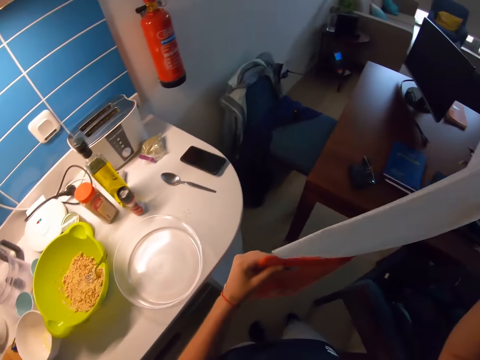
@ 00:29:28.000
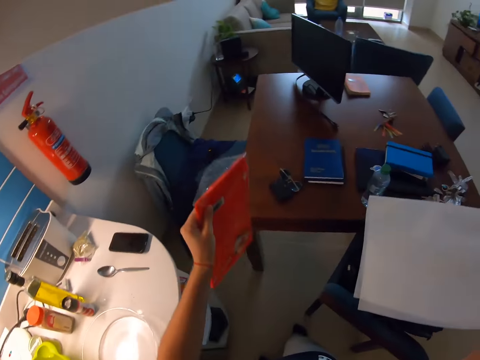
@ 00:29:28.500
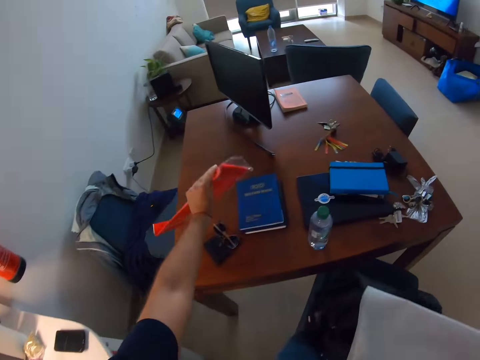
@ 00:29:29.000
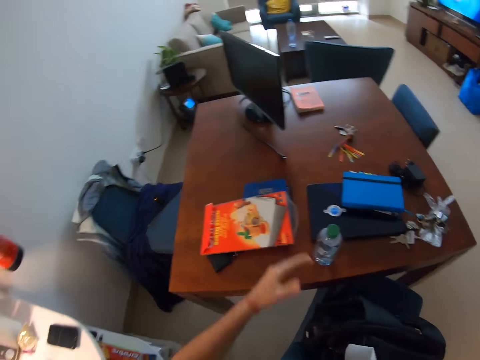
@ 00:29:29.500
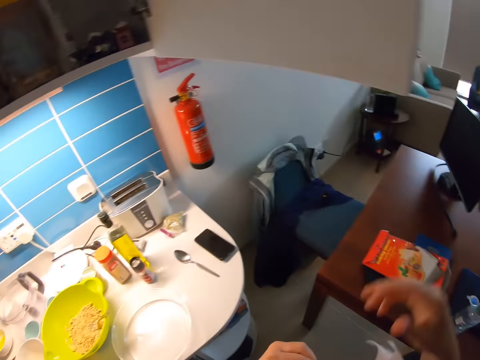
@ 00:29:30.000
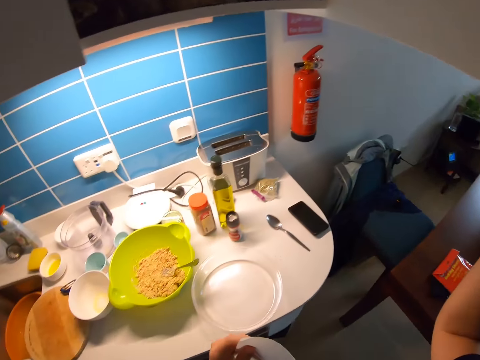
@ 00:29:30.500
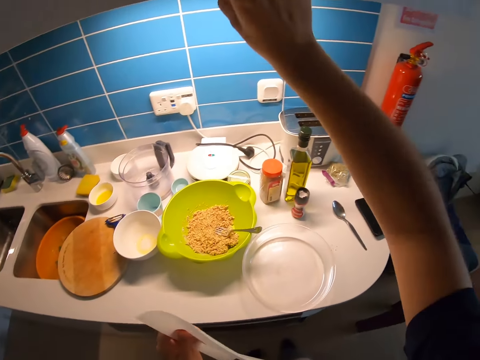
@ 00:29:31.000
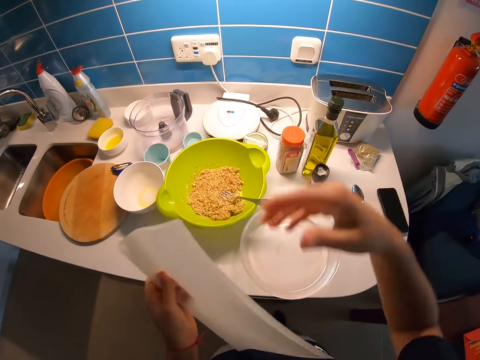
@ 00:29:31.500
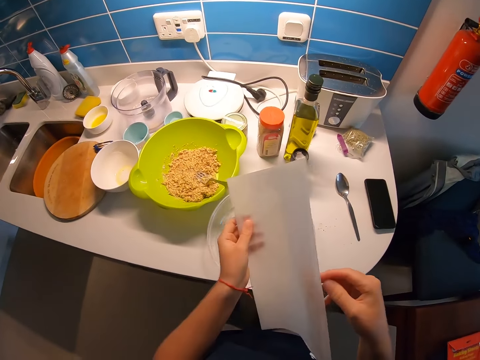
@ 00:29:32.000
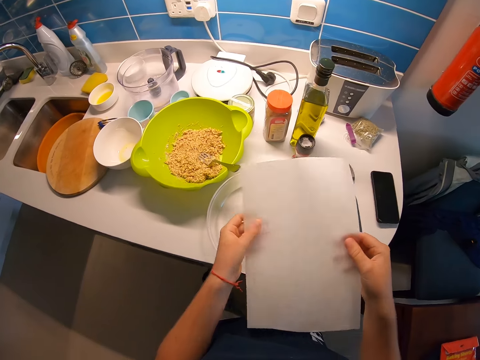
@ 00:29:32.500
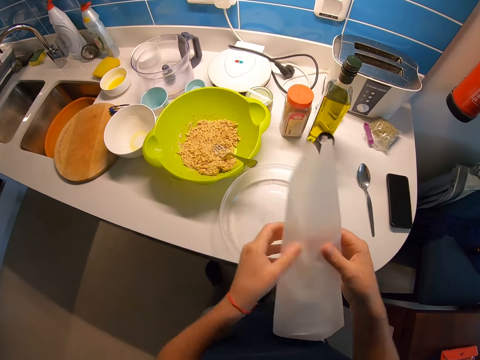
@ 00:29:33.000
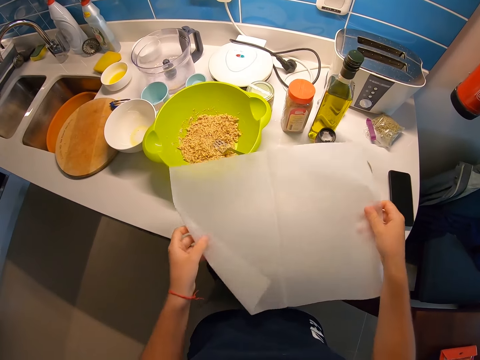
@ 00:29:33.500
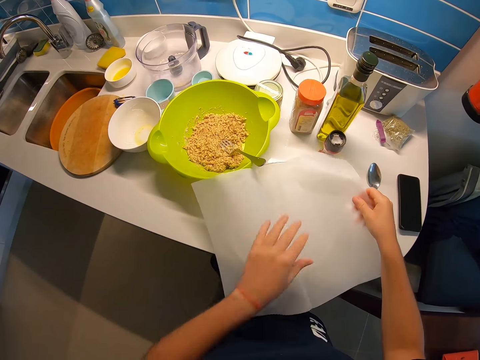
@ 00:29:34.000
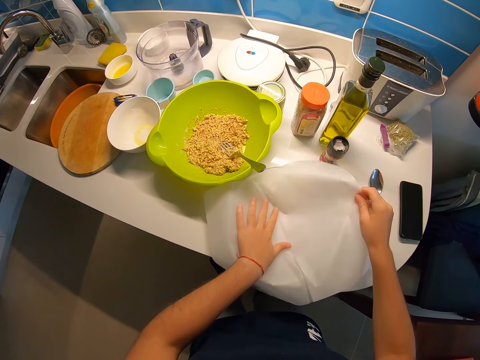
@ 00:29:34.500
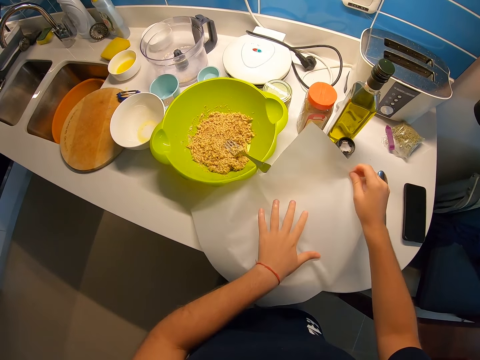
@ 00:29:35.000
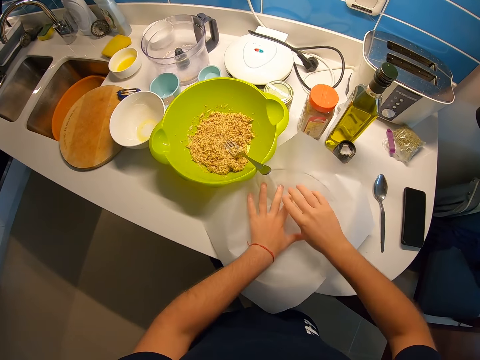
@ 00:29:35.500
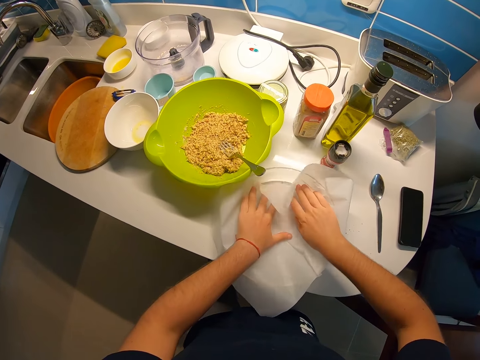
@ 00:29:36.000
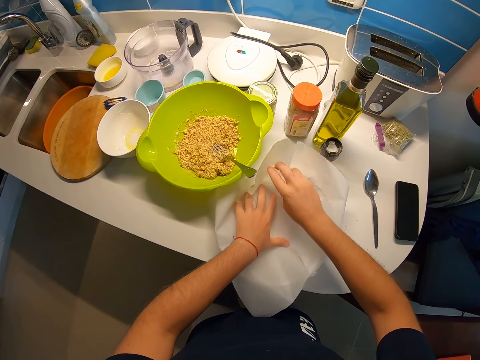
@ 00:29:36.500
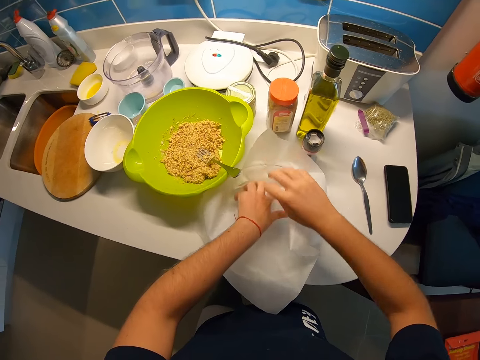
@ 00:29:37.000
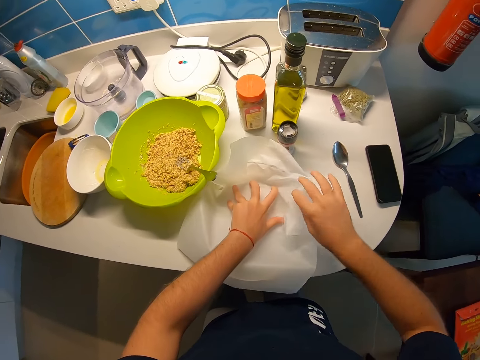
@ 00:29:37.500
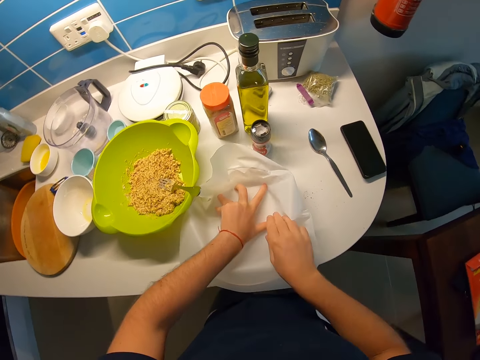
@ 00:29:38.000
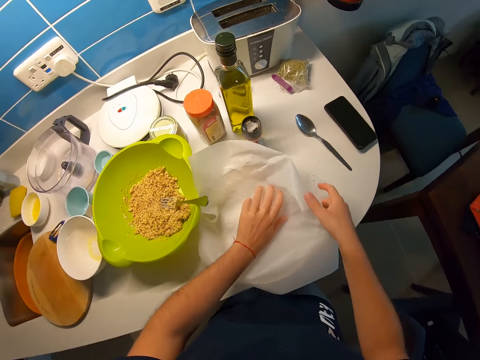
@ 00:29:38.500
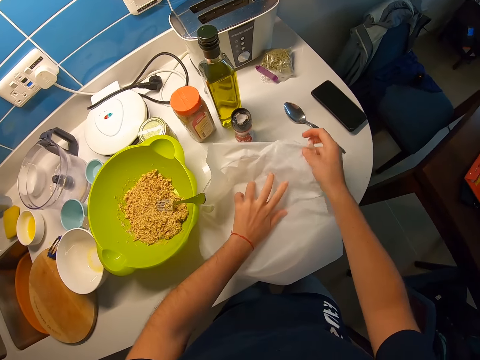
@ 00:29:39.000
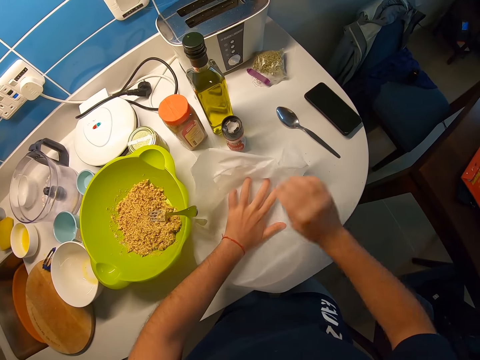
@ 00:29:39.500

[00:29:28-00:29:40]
The camera wearer drops the pack of parchment paper on a desk with her left hand. She passes the sheet or paper towel to her left hand. She closes the upper cabinet with her right hand. She spreads the sheet on the transparent glass bowl with both hands. She unfolds the paper towel.

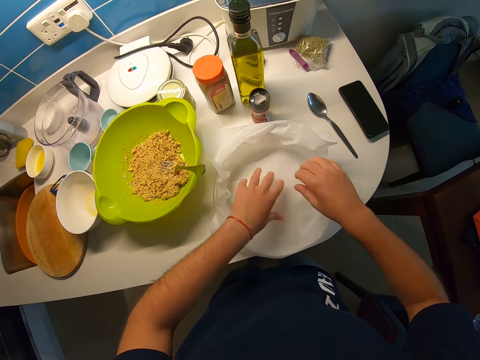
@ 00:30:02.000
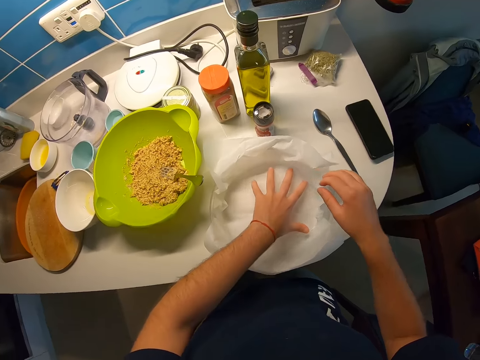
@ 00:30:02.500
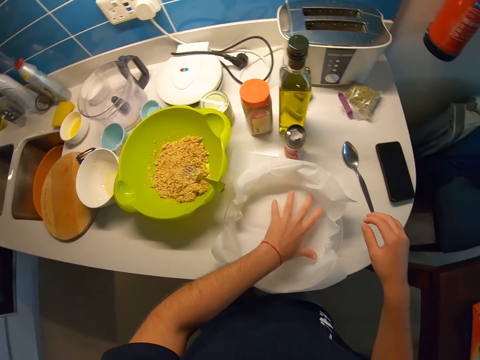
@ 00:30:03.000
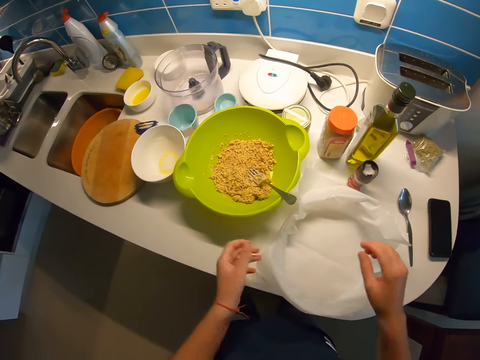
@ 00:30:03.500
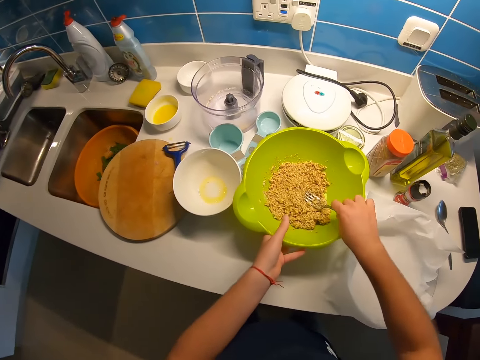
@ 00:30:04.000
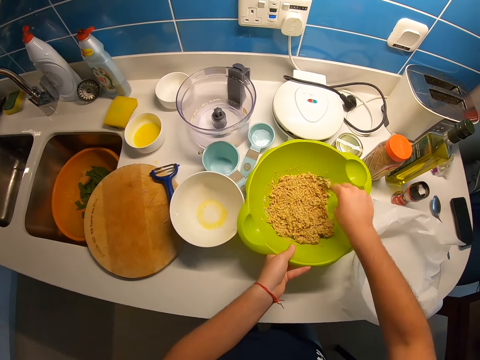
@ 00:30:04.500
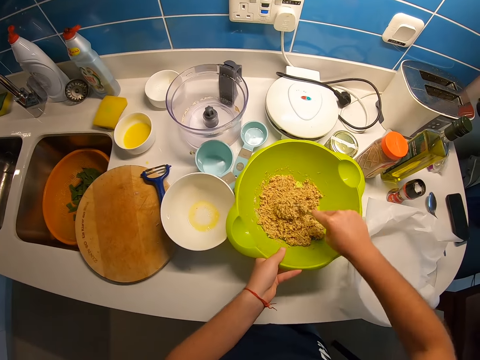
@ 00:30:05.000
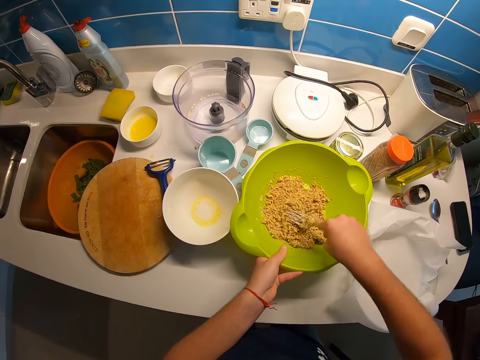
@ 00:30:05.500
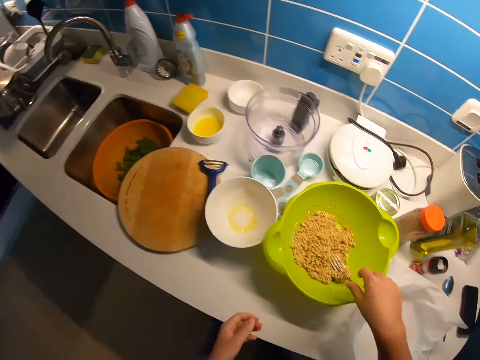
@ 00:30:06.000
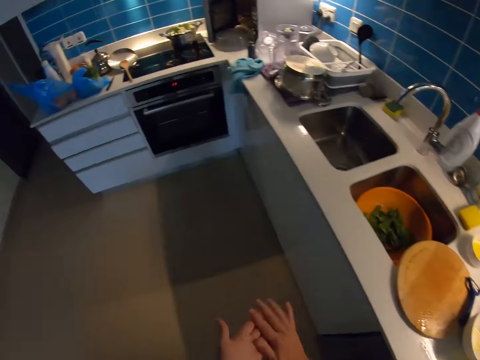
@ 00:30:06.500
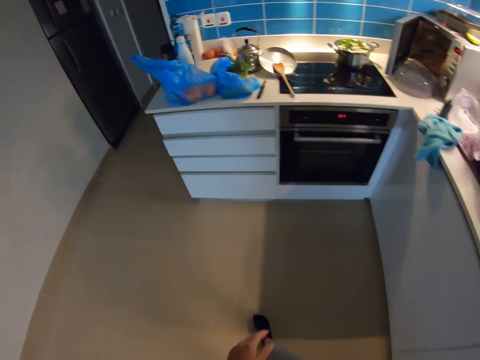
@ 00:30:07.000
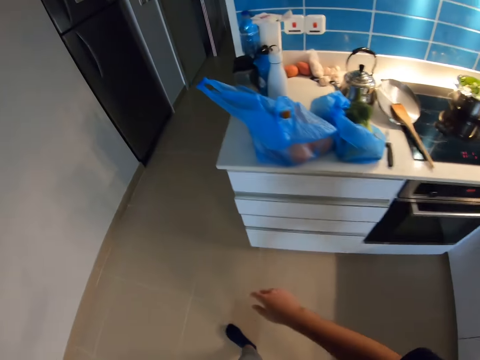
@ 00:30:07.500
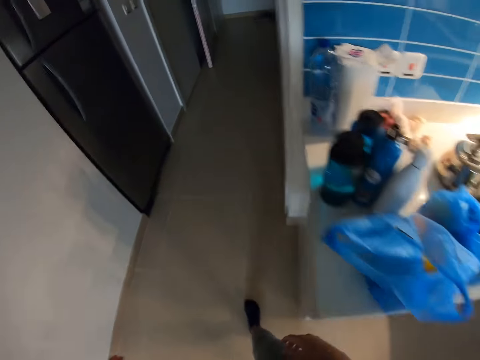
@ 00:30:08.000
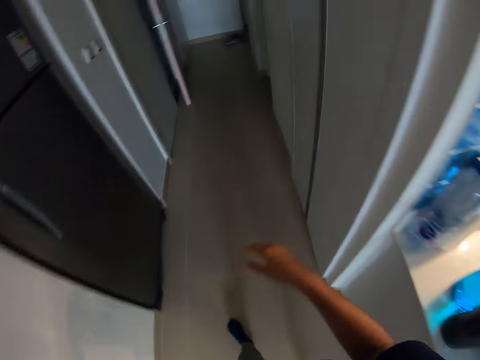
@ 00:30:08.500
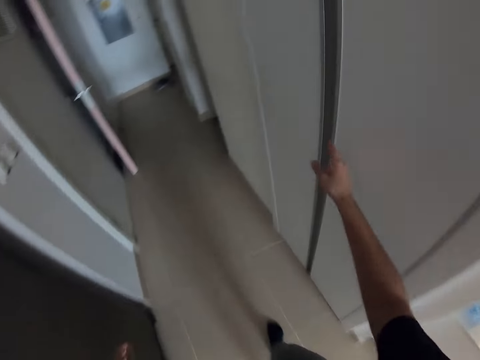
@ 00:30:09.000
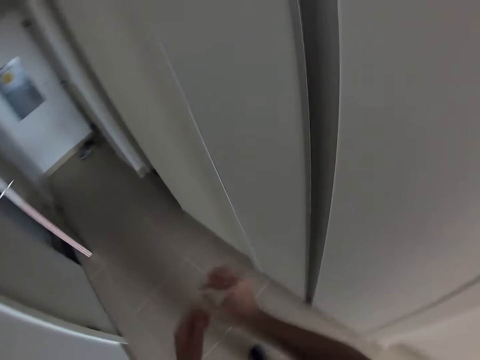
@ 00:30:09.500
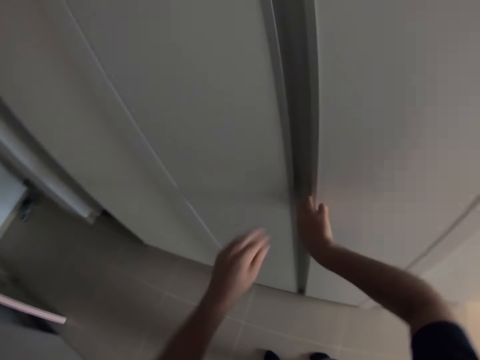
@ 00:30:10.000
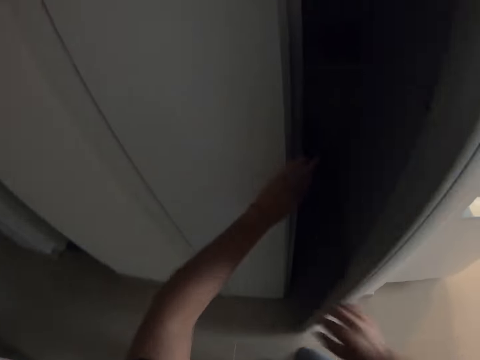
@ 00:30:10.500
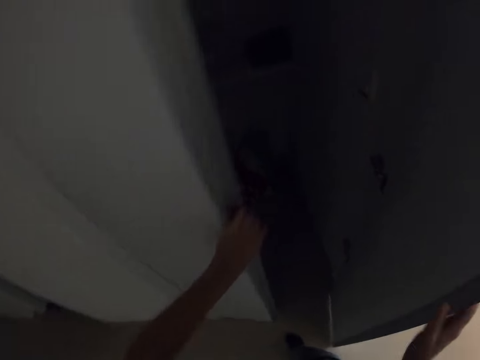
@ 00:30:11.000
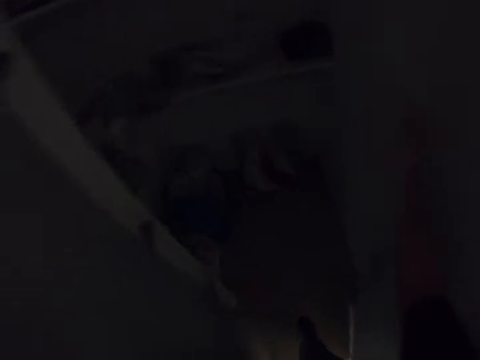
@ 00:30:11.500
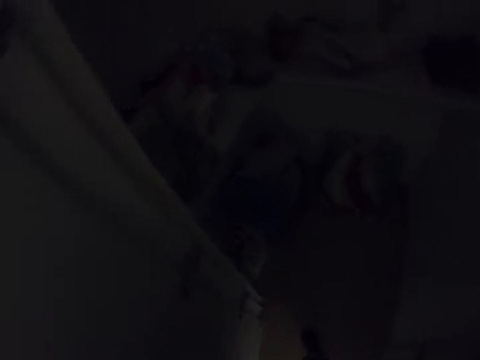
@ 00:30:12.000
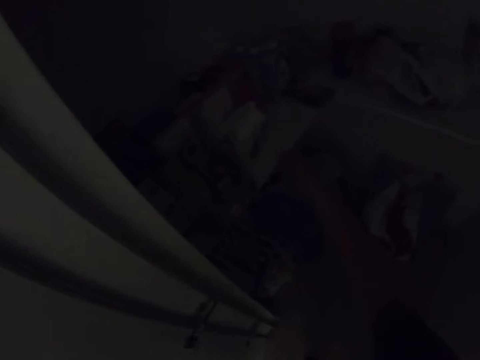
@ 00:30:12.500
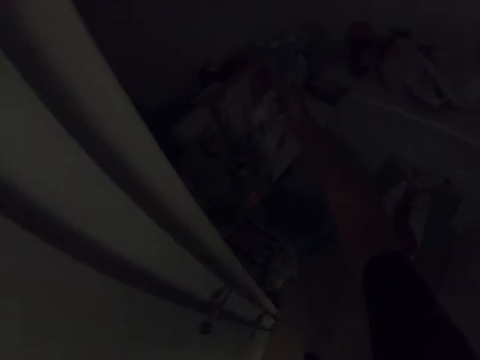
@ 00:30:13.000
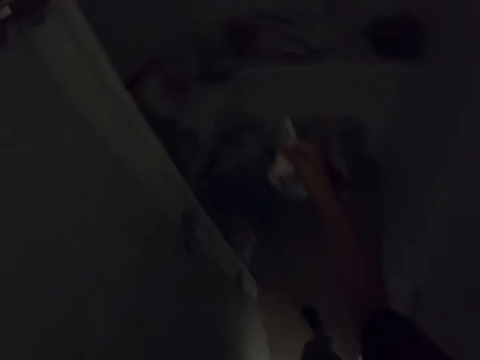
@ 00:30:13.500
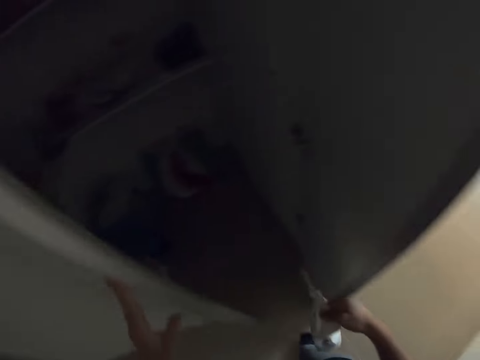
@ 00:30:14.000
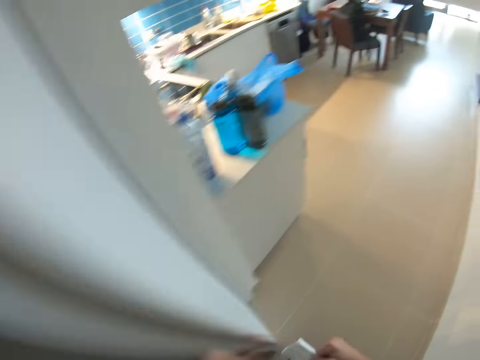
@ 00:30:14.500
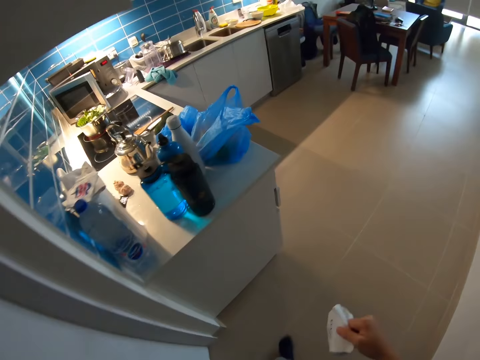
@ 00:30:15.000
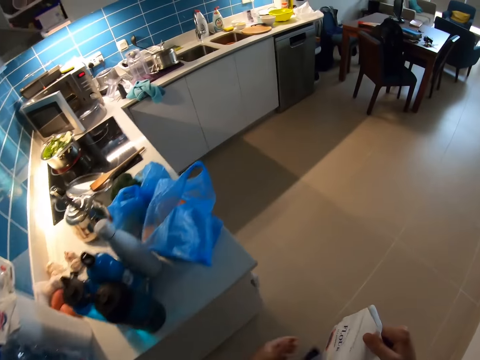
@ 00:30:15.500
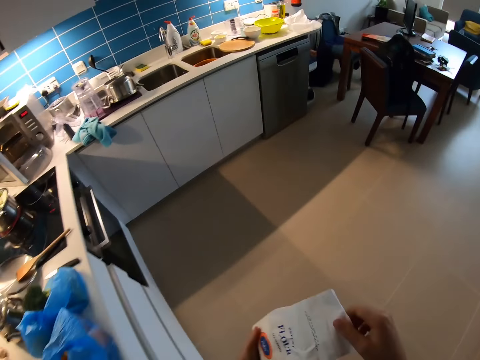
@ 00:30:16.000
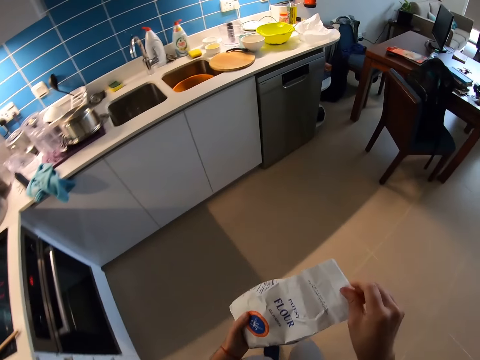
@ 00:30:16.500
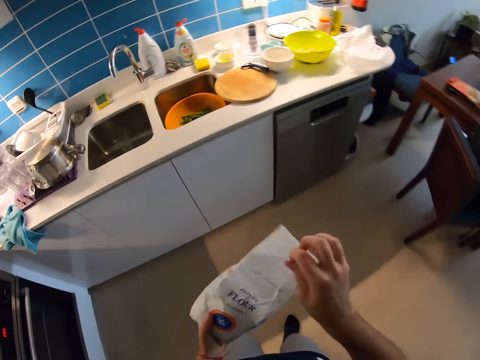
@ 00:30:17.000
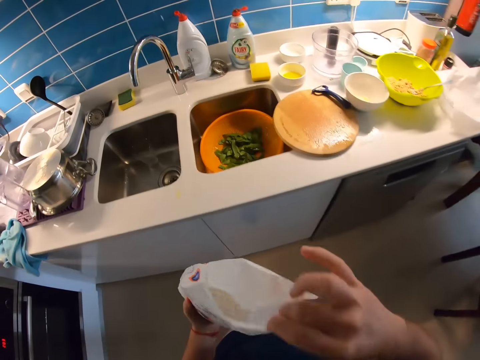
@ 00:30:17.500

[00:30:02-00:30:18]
The camera wearer holds the green bowl of batter with her left hand and mixes the batter in the green bowl with her right hand. She smashes something. She walks to a storage room in the kitchen. She opens the door to the storage room with both hands. She picks up a pack of flour from the storage room with her right hand. She walks to the kitchen table. She closes the store doors. She passes the pack of flour to her left hand. She opens the pack of flour with her right hand.
